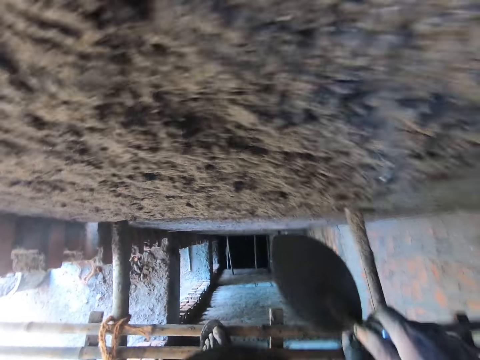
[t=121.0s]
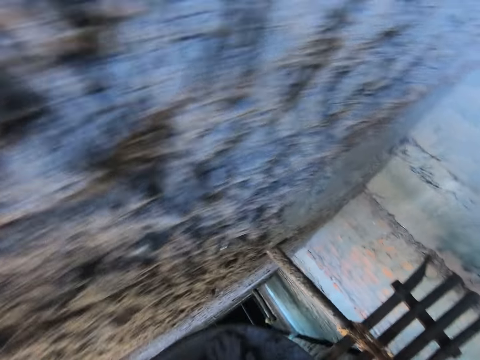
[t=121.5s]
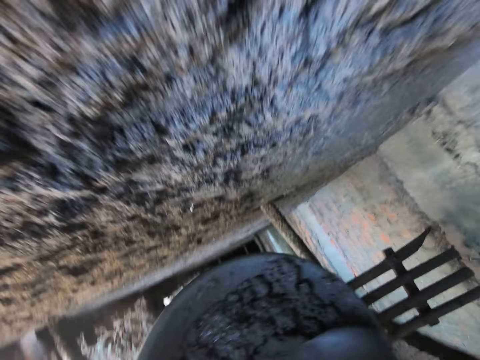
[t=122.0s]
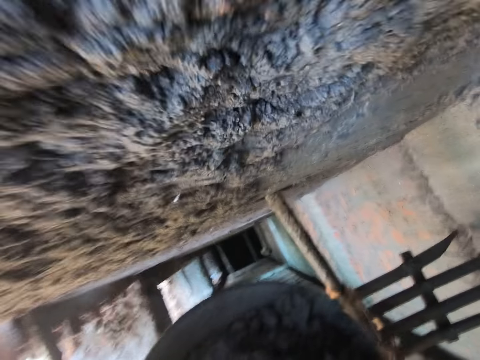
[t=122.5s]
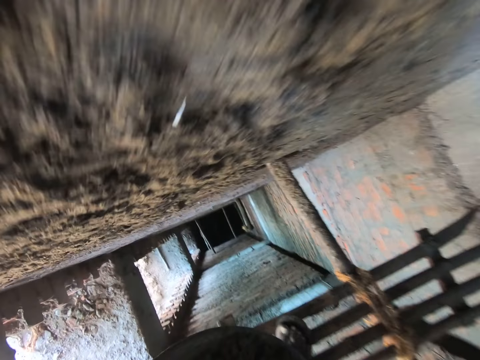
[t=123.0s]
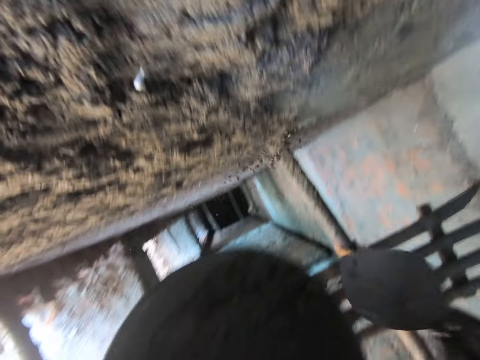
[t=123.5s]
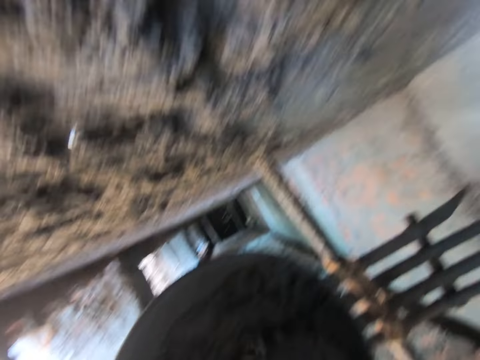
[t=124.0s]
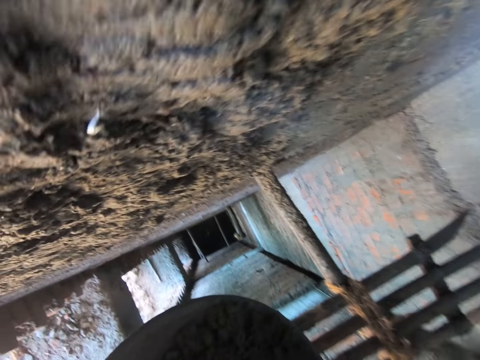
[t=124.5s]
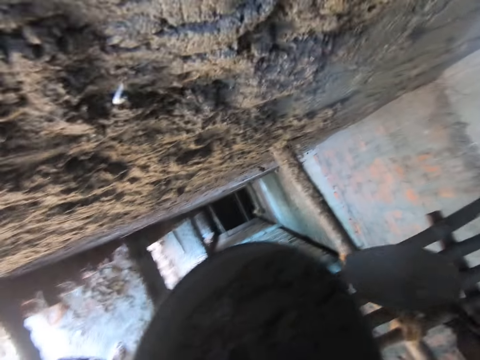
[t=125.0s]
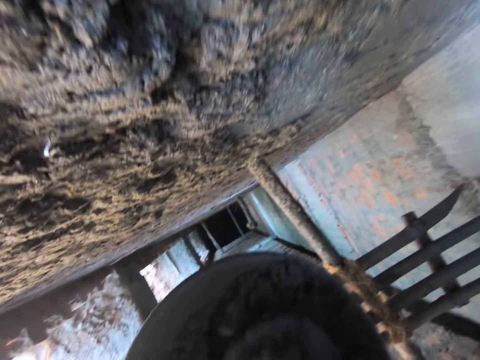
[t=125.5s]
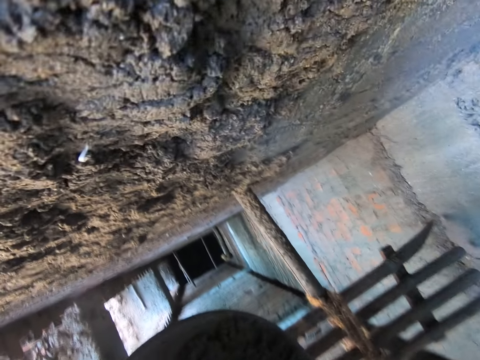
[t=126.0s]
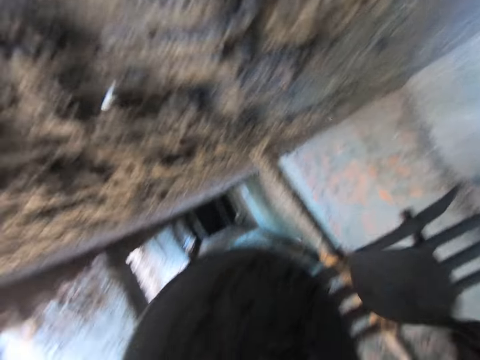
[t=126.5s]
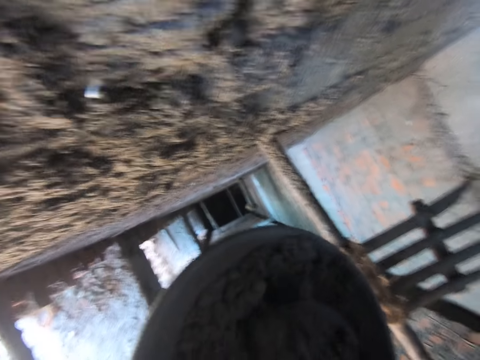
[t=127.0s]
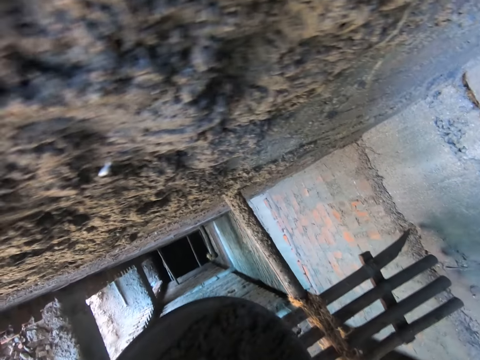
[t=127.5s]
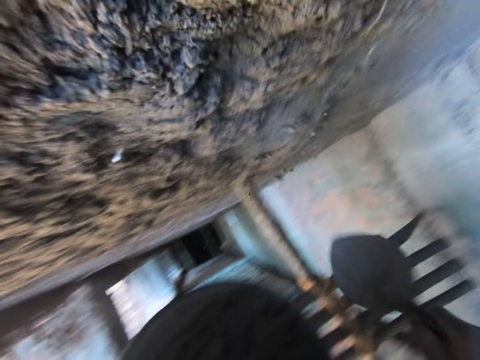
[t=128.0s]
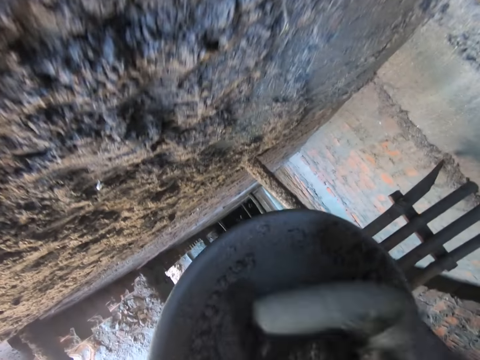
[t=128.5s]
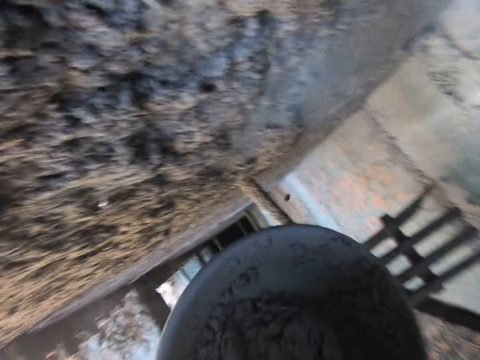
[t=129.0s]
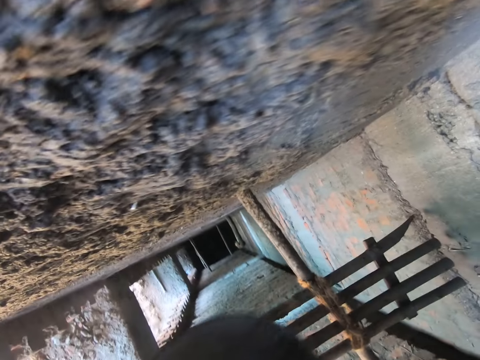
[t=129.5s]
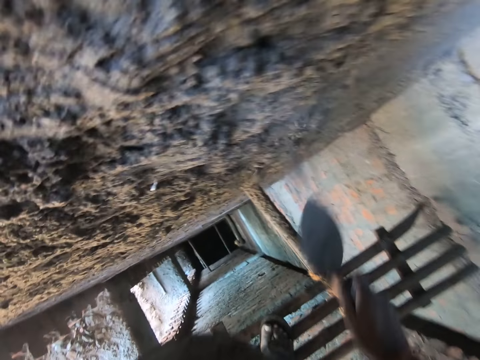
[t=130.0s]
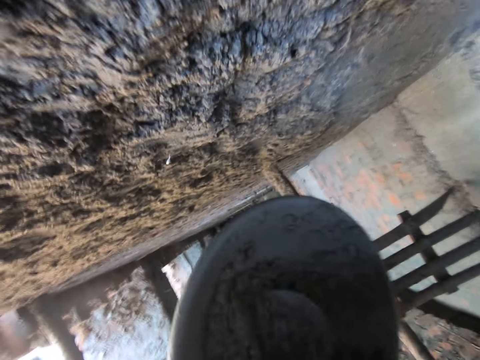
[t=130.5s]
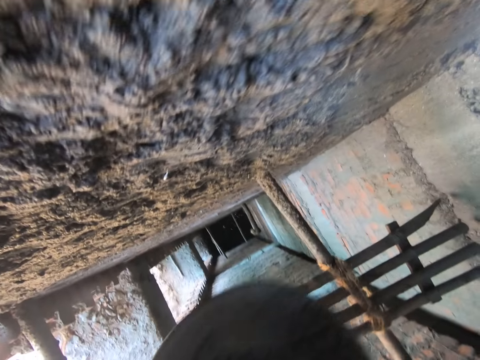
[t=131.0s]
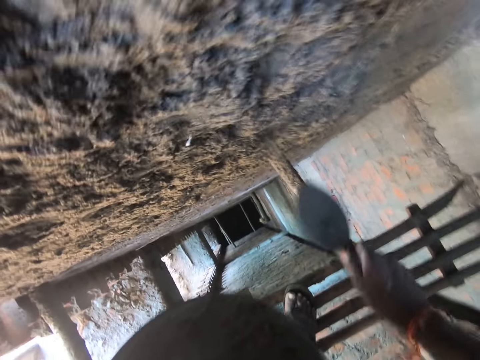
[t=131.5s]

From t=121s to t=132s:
The camera wearer throws the concrete at the wall with the trowel in his right hand. He scoops concrete from the pan of concrete with the trowel in his right hand. He mixes the concrete. He throws the concrete at the wall with the trowel in his right hand. He scoops concrete from the pan of concrete with the trowel in his right hand. He throws the concrete at the wall with the trowel in his right hand. He scoops concrete from the pan of concrete with the trowel in his right hand. He throws the concrete at the wall with the trowel in his right hand. He scoops concrete from the pan of concrete with the trowel in his right hand. He throws the concrete at the wall with the trowel in his right hand. He scoops concrete from the pan of concrete with the trowel in his right hand. He throws the concrete at the wall with the trowel in his right hand. He scoops concrete from the pan of concrete with the trowel in his right hand.

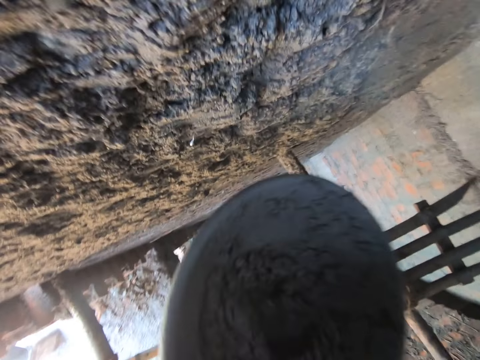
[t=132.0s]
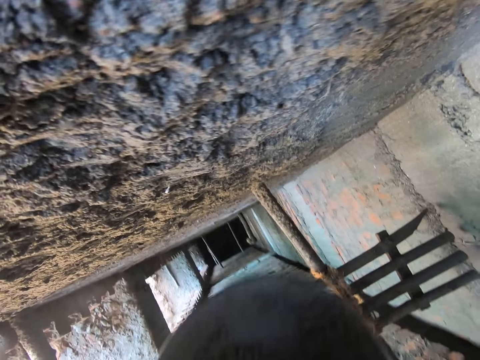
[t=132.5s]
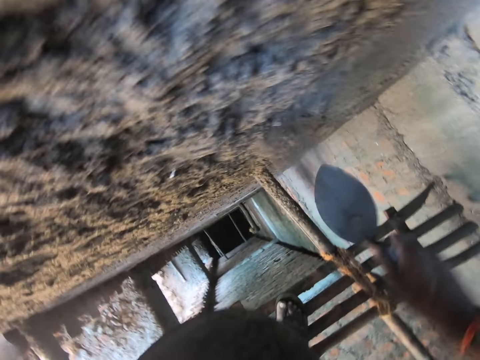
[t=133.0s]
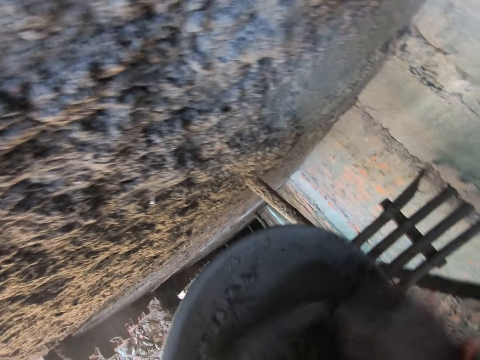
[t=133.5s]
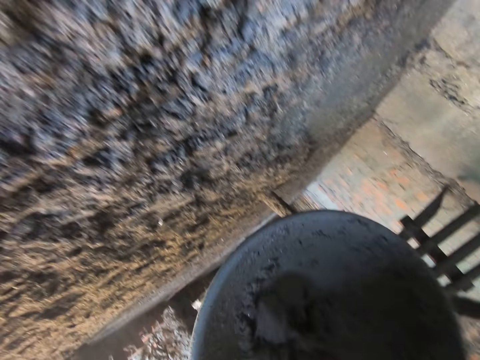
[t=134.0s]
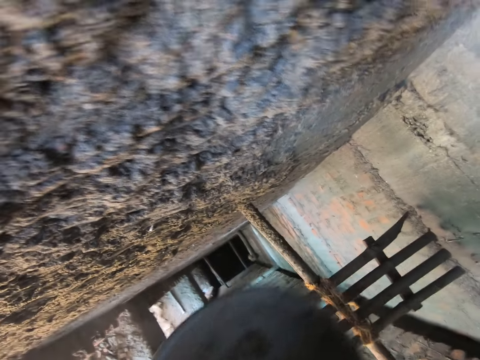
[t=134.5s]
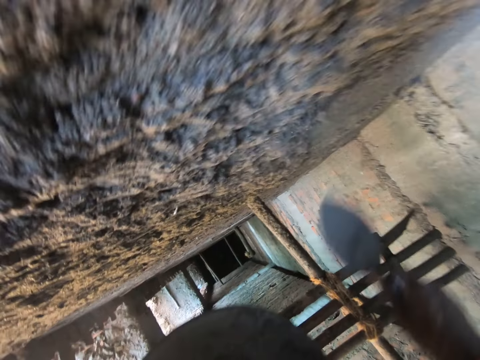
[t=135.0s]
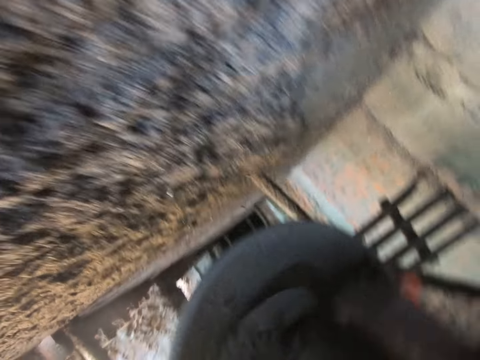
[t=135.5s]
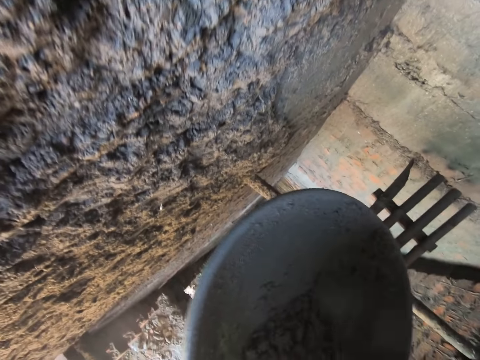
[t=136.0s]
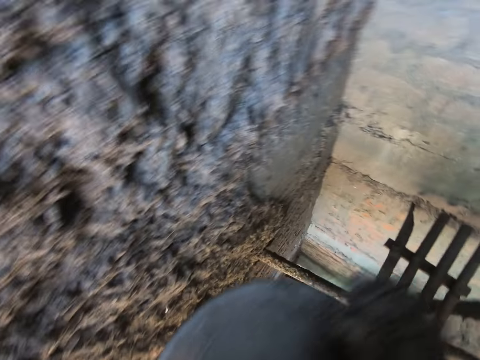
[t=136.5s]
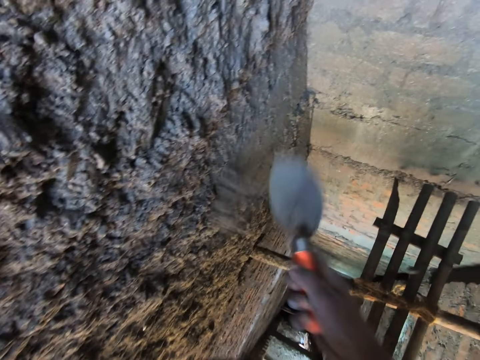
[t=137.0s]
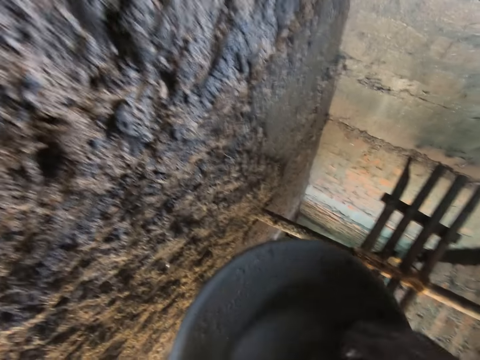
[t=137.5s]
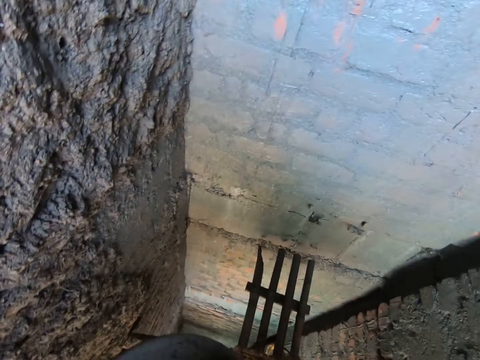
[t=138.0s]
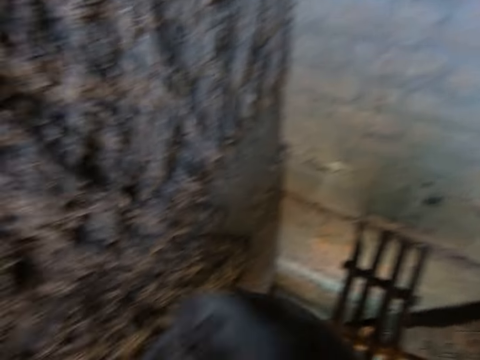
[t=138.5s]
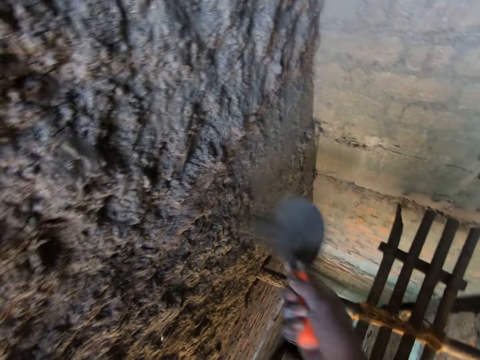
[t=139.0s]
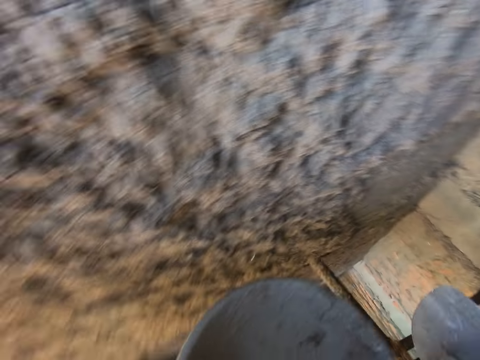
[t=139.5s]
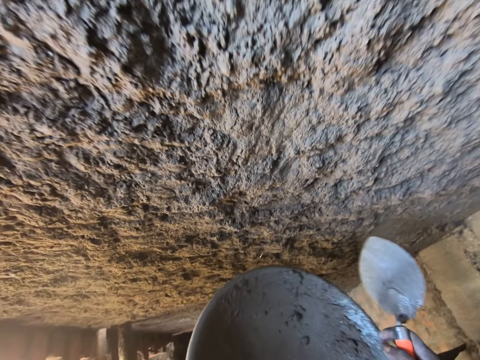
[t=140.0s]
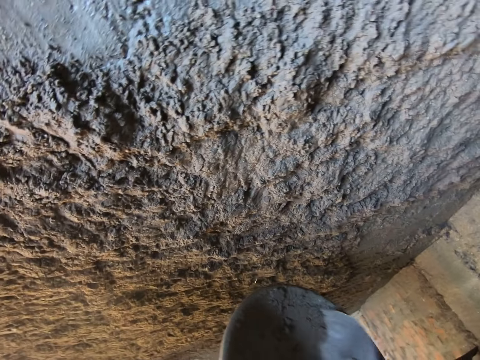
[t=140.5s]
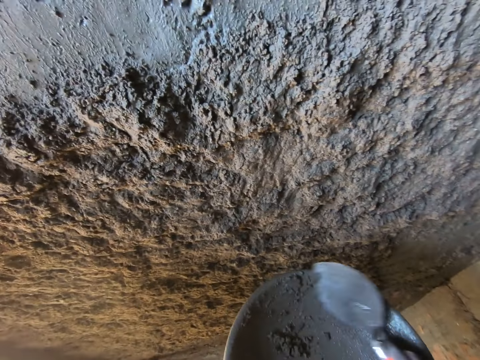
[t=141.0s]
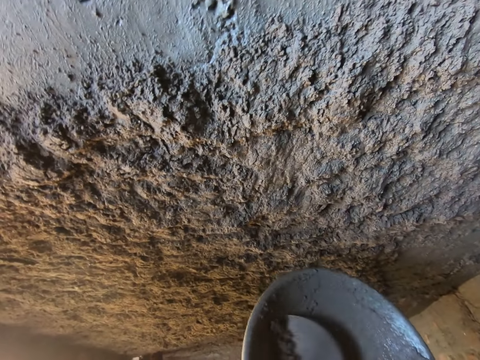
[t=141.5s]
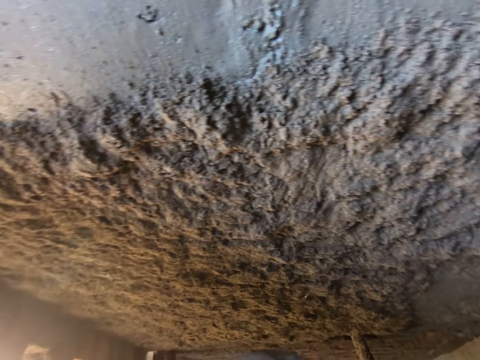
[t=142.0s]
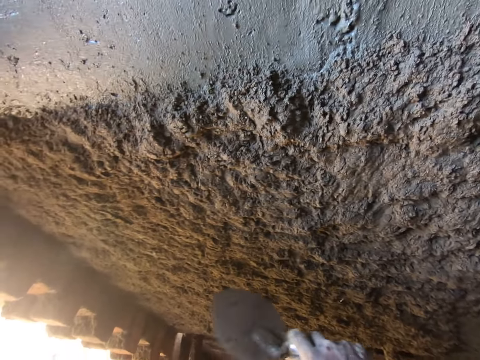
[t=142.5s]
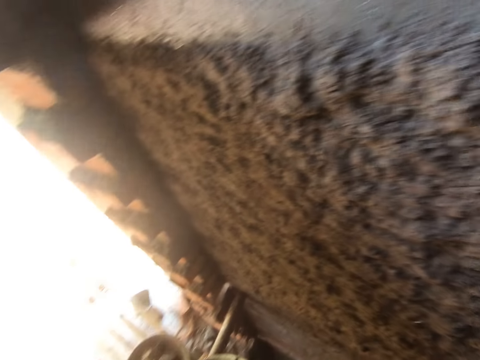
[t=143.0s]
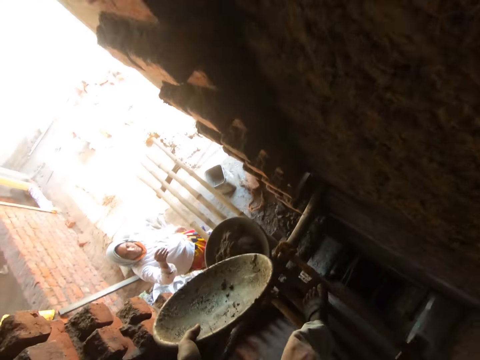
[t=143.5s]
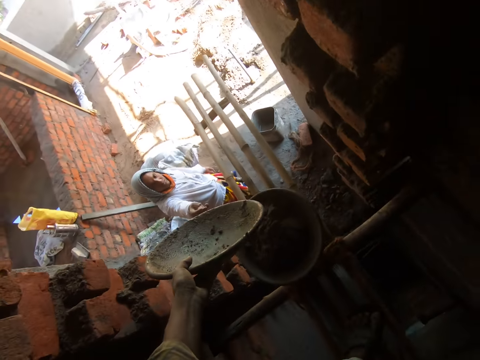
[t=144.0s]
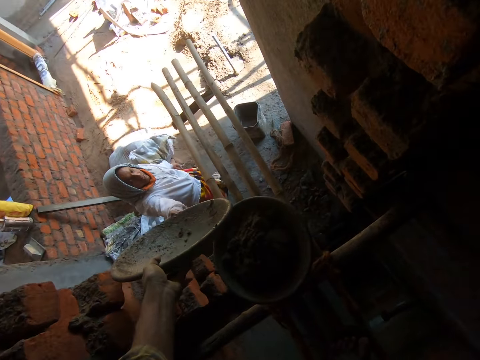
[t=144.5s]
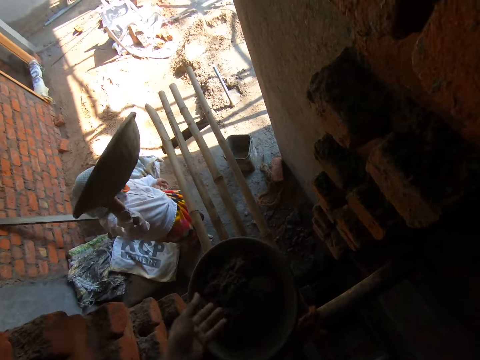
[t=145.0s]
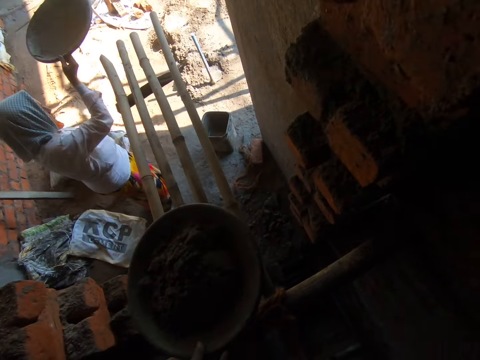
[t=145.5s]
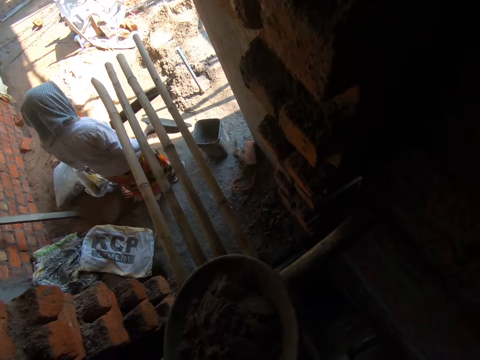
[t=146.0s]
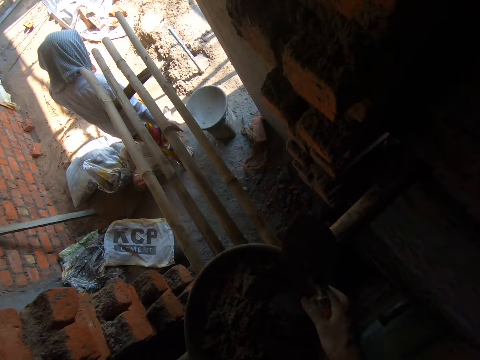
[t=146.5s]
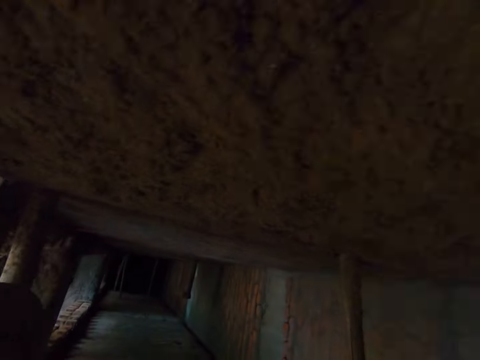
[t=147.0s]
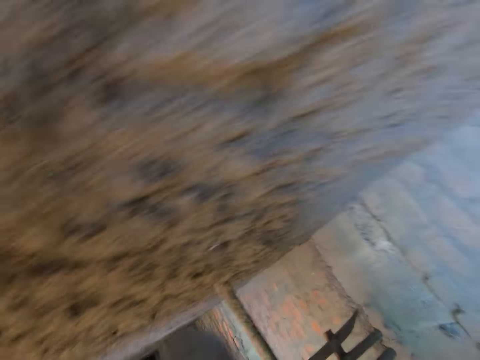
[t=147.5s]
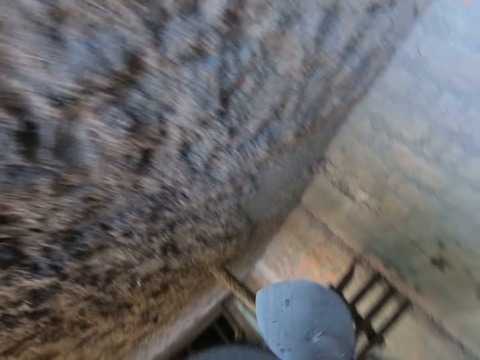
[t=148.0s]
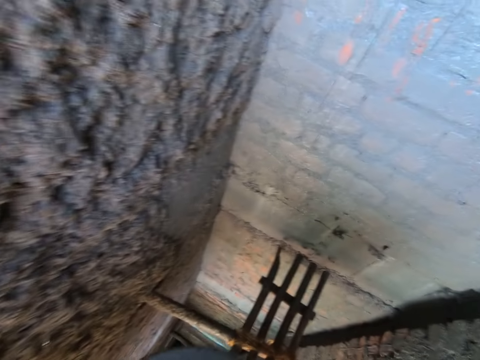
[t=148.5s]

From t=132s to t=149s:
The camera wearer throws the concrete at the wall with the trowel in his right hand. He scoops concrete from the pan of concrete with the trowel in his right hand. He throws the concrete at the wall with the trowel in his right hand. He scrapes concrete in the bowl in his left hand with the trowel in his right hand. He mixes the concrete. He scoops concrete from the pan of concrete with the trowel in his right hand. He throws the concrete at the wall with the trowel in his right hand. He scrapes concrete in the bowl in his left hand with the trowel in his right hand. He scoops concrete from the pan of concrete with the trowel in his right hand. He throws the concrete at the wall with the trowel in his right hand. He scrapes concrete in the bowl in his left hand with the trowel in his right hand. He scoops concrete from the pan of concrete with the trowel in his right hand. He throws the concrete at the wall with the trowel in his right hand. He holds the pan of concrete with his hands. He scrapes concrete in the bowl in his left hand with the trowel in his right hand. He scoops concrete from the pan of concrete with the trowel in his right hand. He throws the concrete at the wall with the trowel in his right hand. He passes the pan of concrete to a woman's right hand with his left hand. He moves a pan of concrete from the bamboo scaffold with his left hand. He picks up the pan from the bamboo scaffold with his hands.
